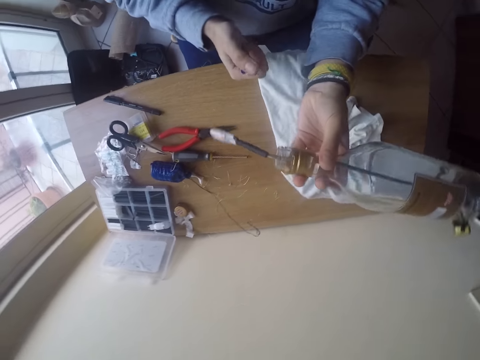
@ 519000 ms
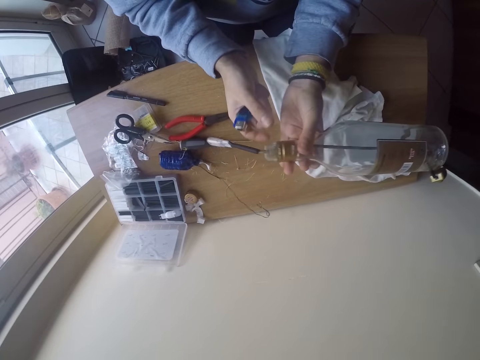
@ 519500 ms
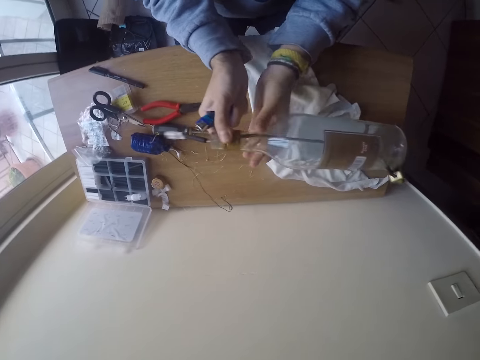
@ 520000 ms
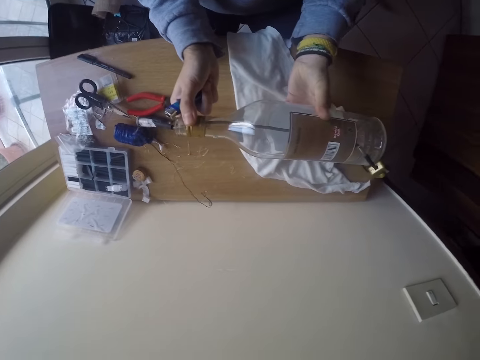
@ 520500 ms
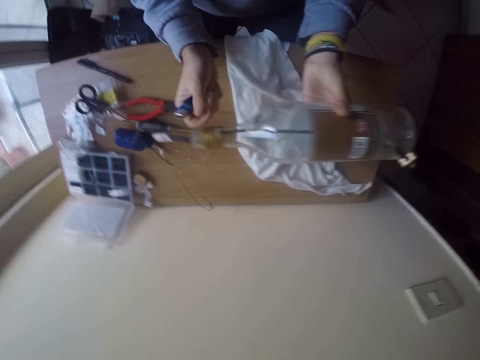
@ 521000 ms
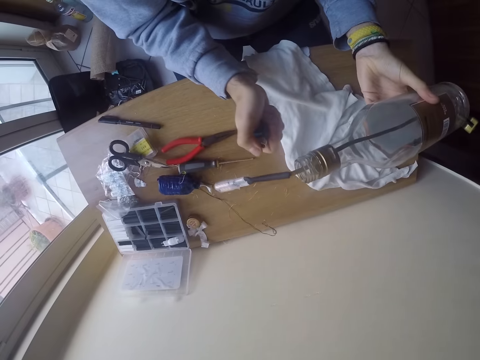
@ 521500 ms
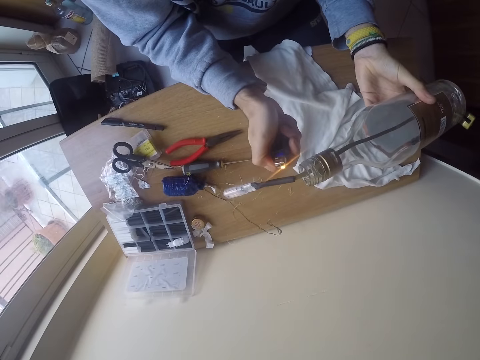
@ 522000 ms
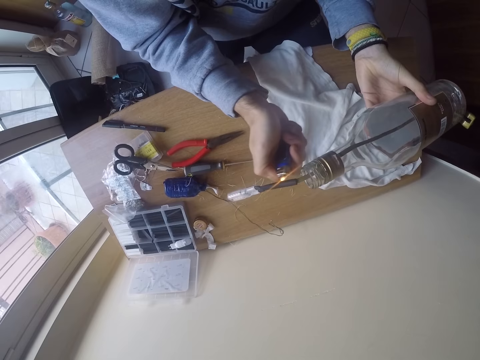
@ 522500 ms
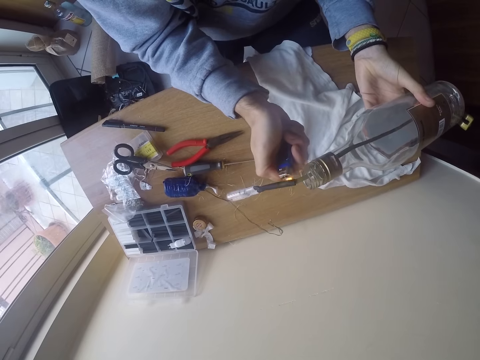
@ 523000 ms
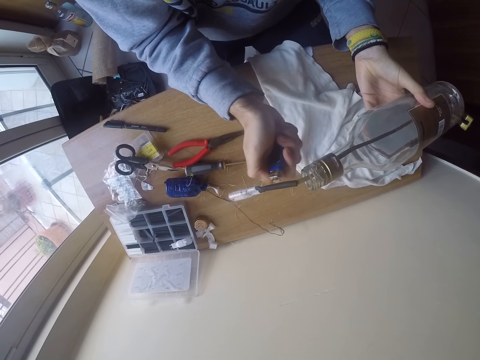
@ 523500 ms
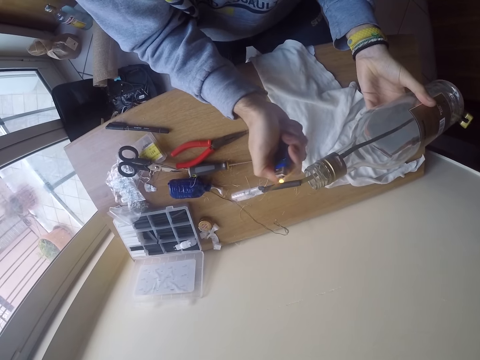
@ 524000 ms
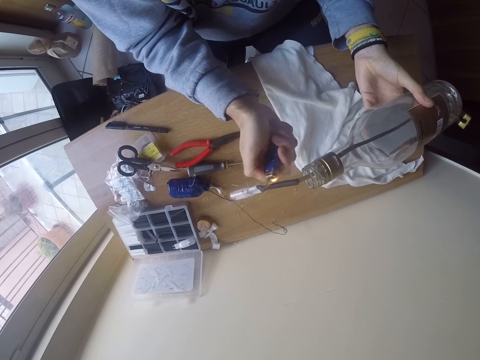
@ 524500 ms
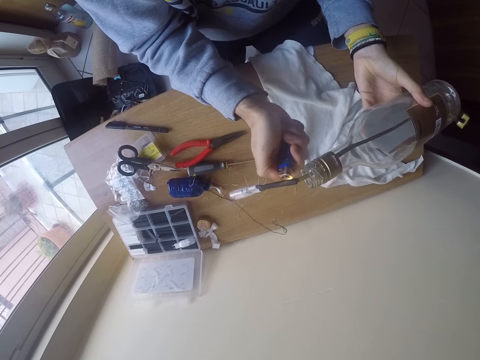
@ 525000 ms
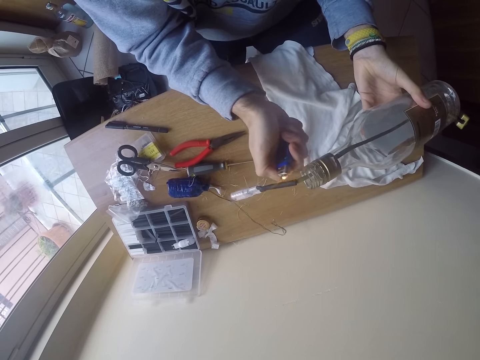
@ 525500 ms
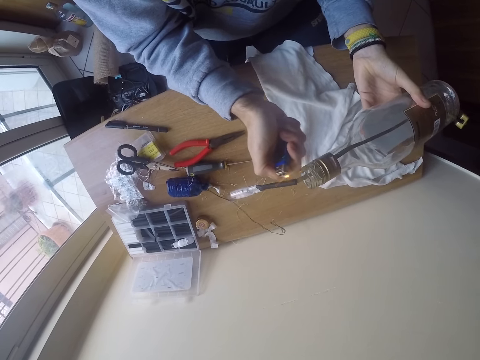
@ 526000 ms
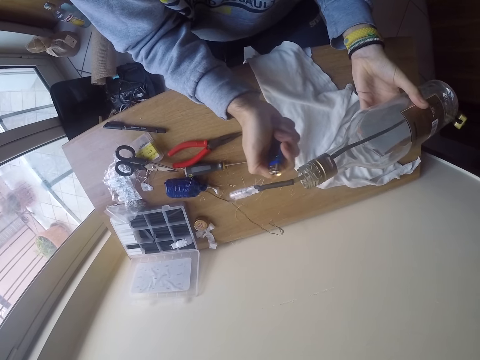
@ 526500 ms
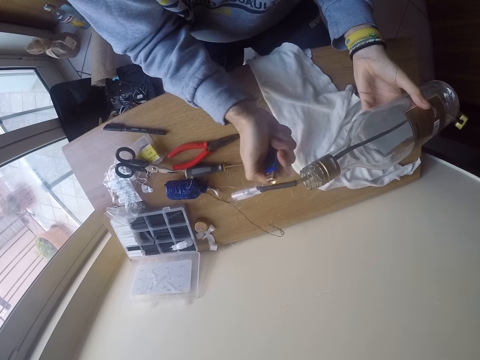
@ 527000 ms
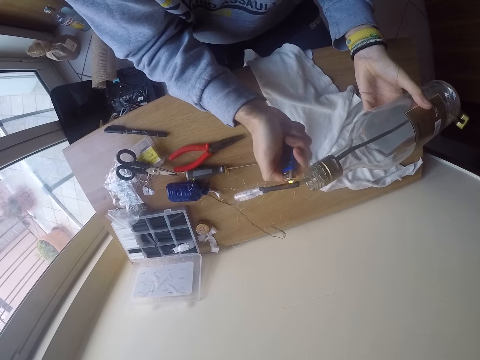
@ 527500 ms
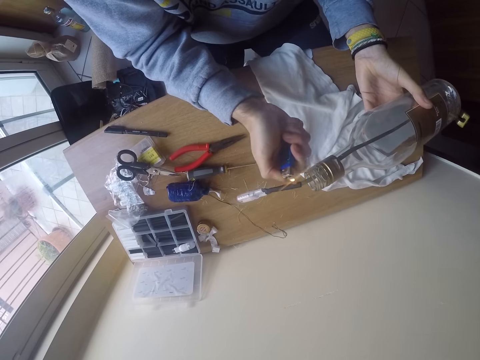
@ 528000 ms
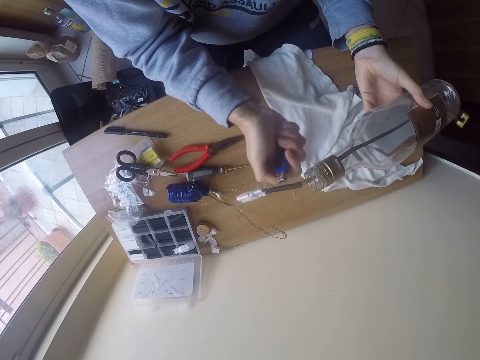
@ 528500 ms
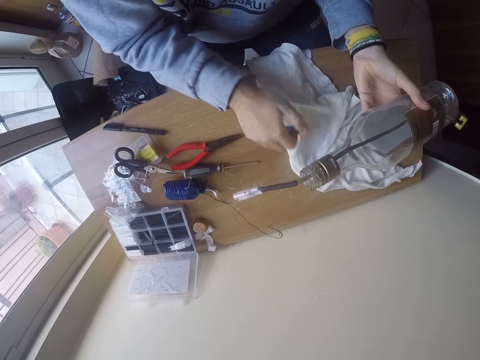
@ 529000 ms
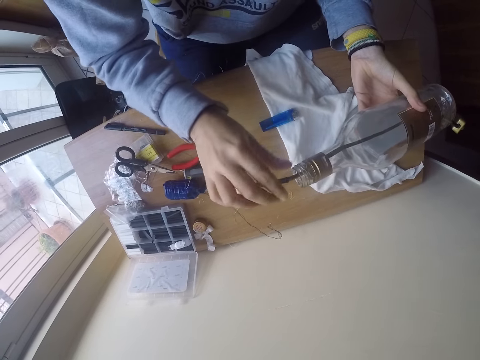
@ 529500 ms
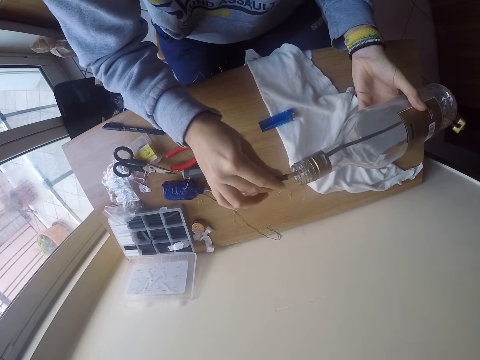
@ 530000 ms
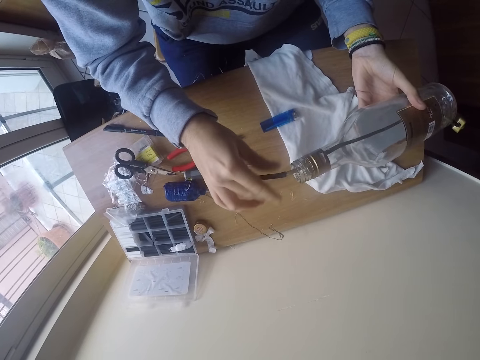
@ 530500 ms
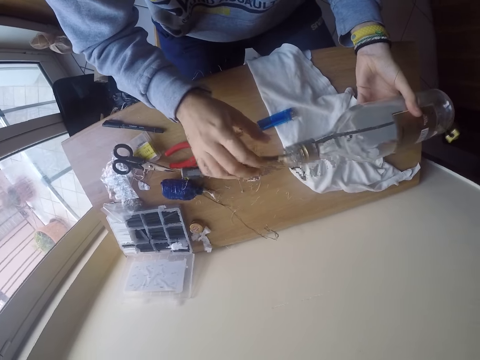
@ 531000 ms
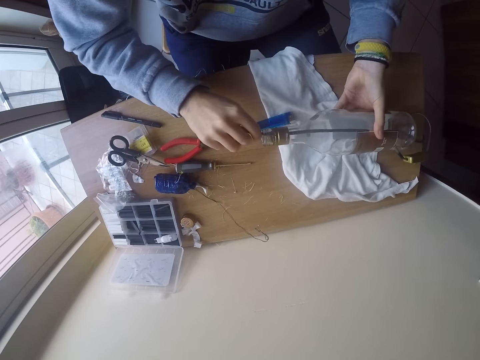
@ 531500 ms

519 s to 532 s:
The camera wearer melts the insulators with the lighter in his right hand. He ignites the lighter. He moves the lighter on the wire. He drops the lighter on the table with his right hand. He joins the connectors with the insulator with both hands. He places a bottle on the table.

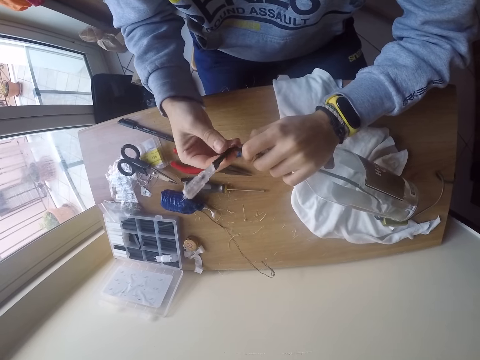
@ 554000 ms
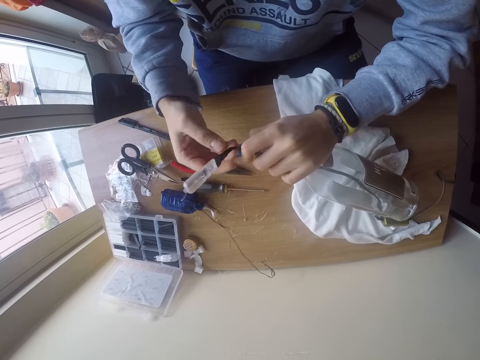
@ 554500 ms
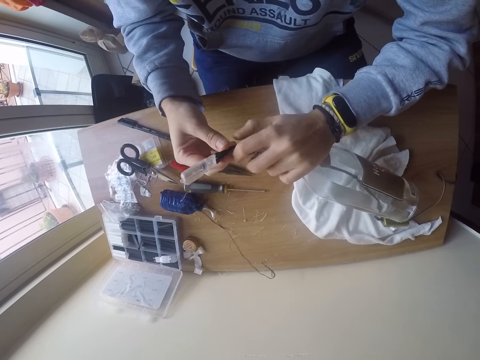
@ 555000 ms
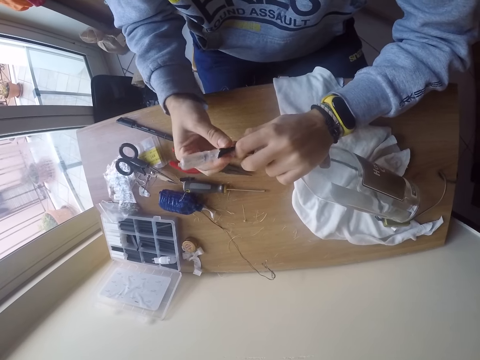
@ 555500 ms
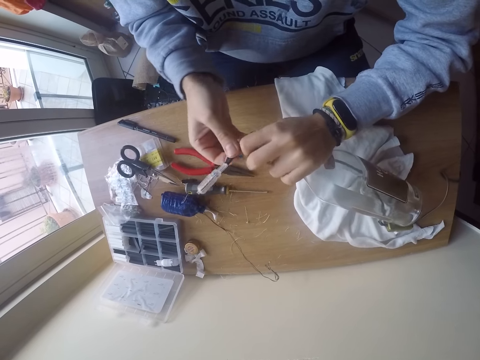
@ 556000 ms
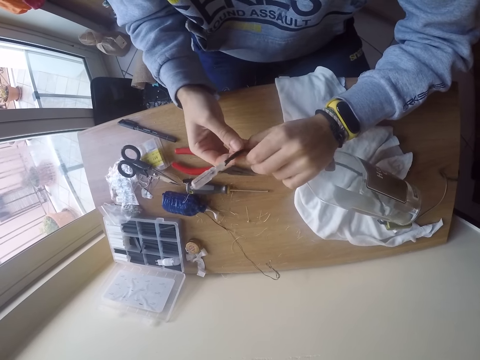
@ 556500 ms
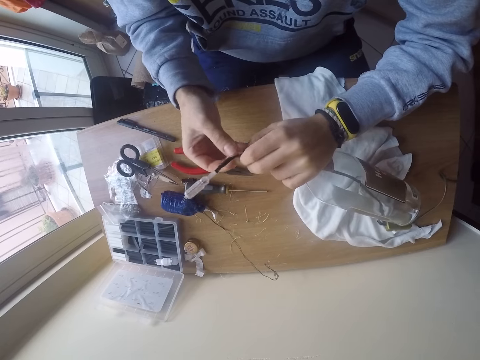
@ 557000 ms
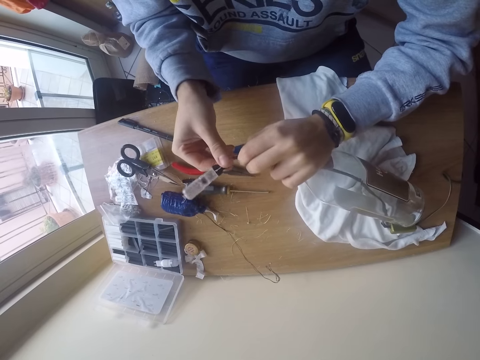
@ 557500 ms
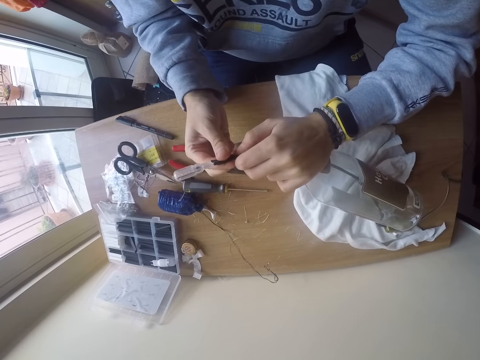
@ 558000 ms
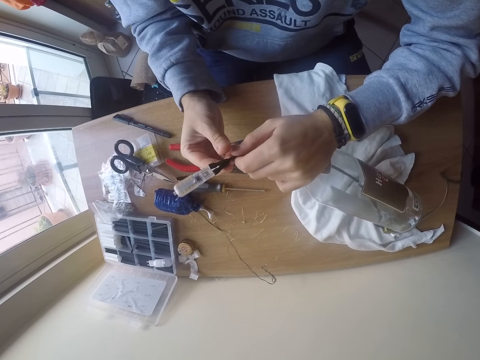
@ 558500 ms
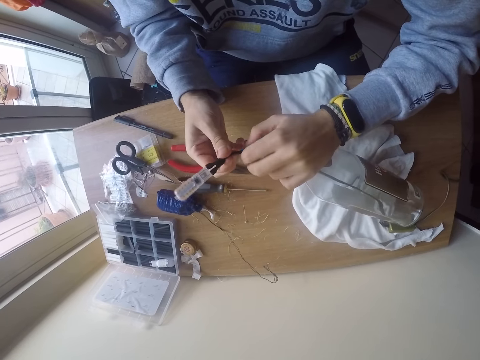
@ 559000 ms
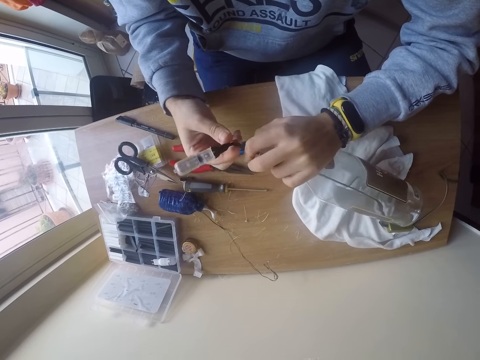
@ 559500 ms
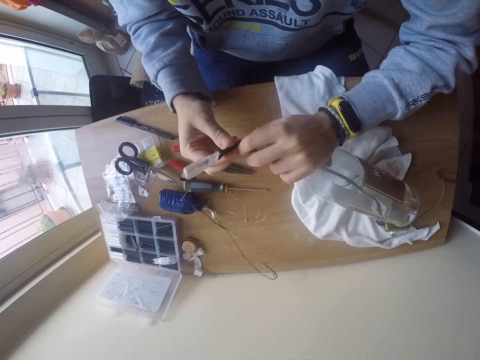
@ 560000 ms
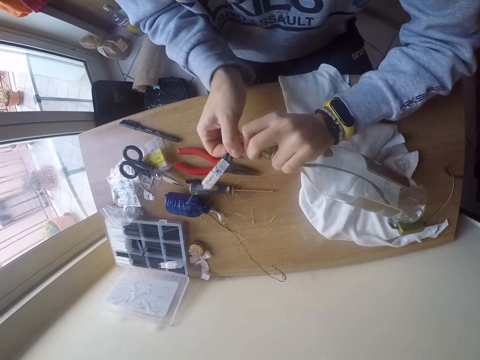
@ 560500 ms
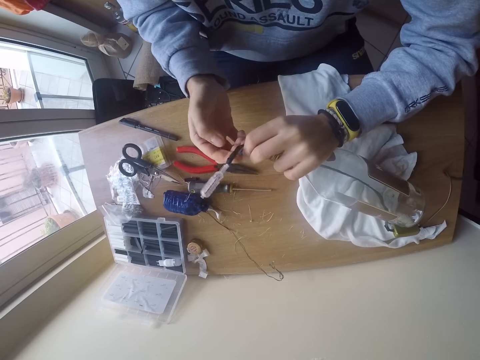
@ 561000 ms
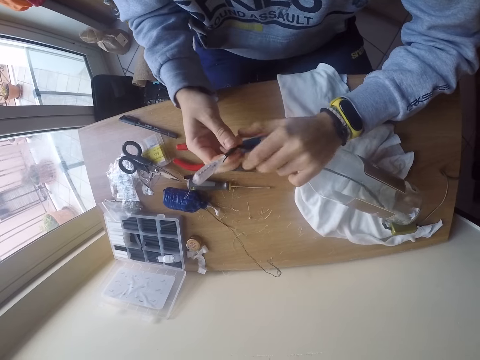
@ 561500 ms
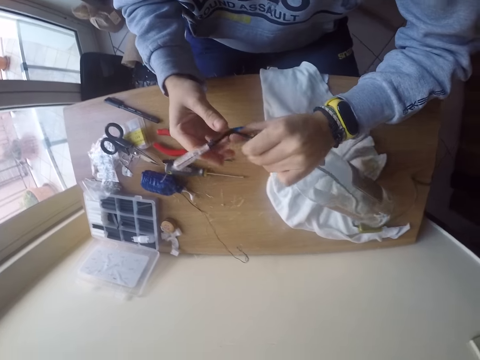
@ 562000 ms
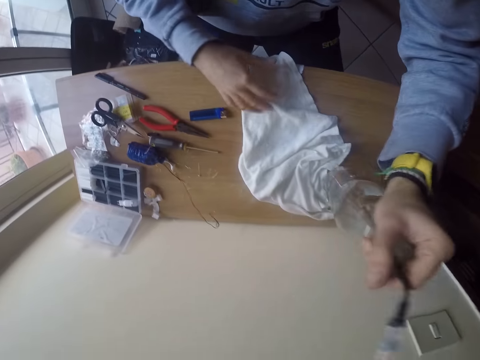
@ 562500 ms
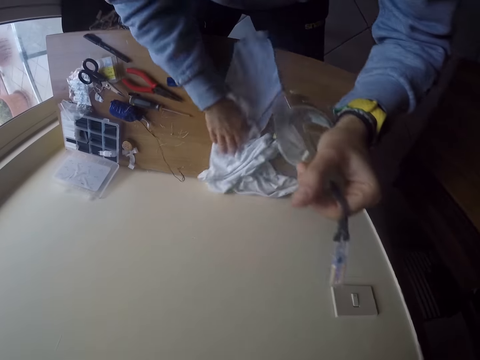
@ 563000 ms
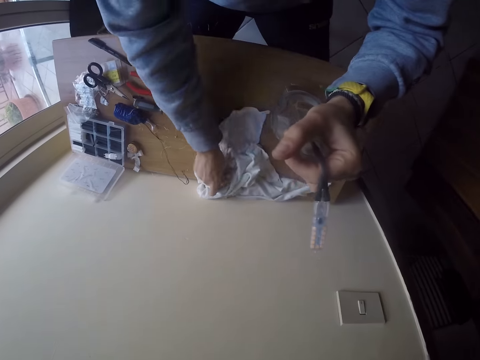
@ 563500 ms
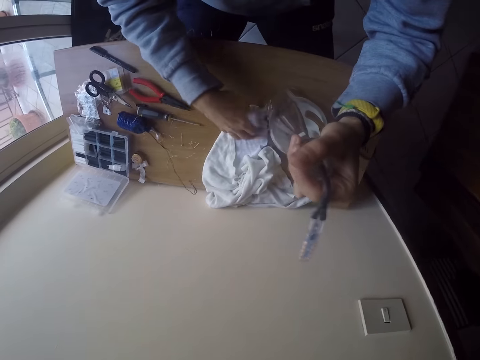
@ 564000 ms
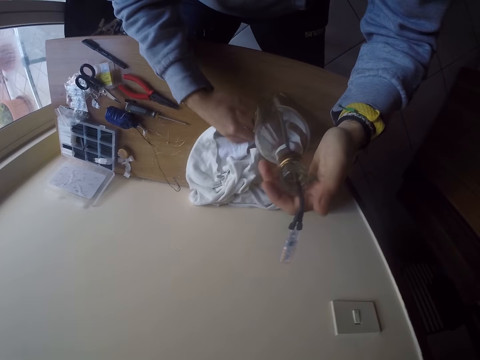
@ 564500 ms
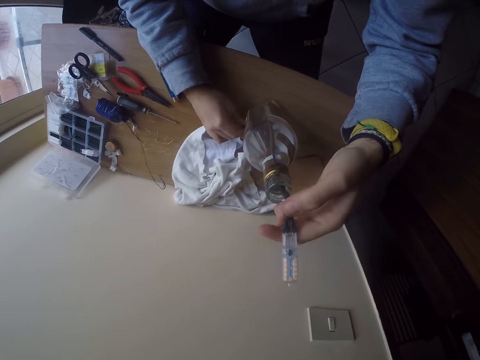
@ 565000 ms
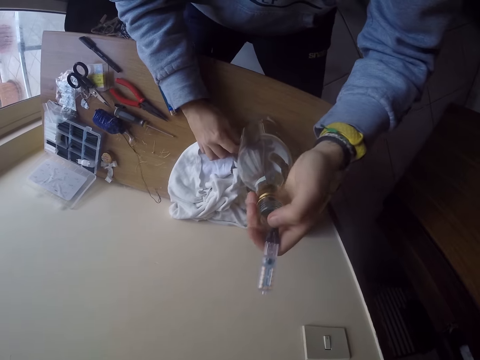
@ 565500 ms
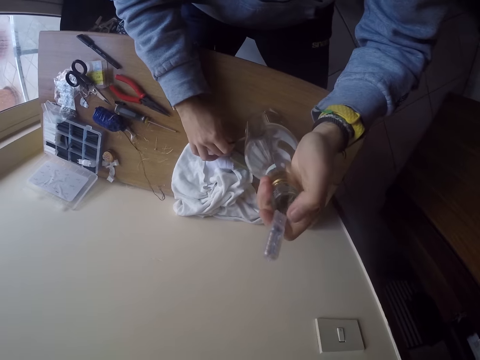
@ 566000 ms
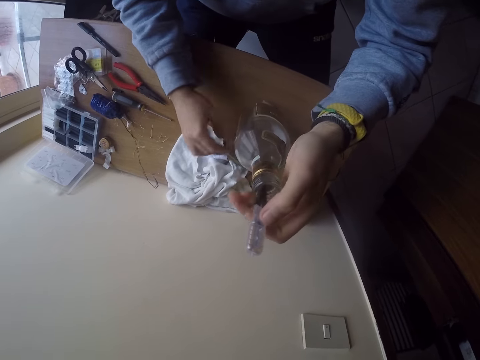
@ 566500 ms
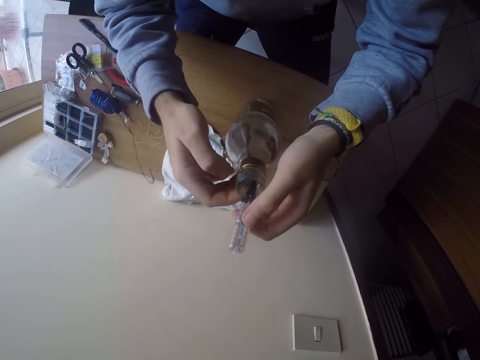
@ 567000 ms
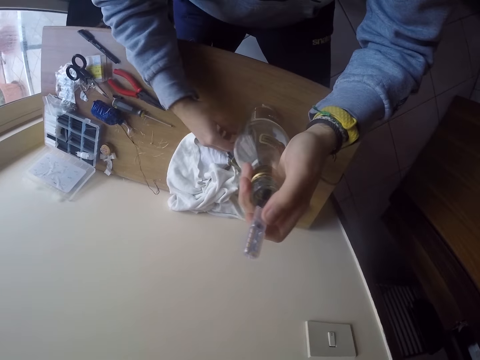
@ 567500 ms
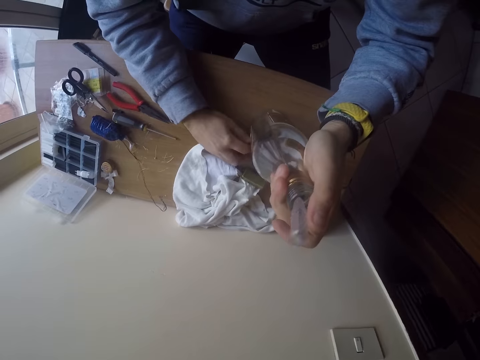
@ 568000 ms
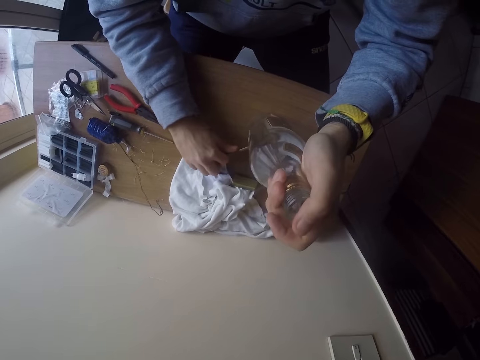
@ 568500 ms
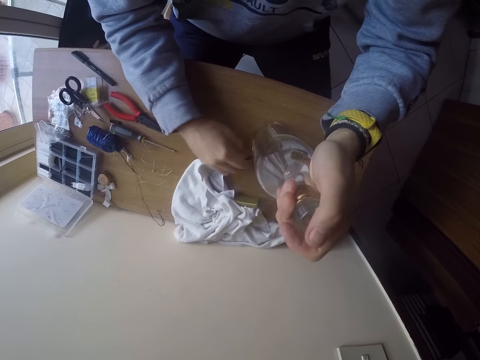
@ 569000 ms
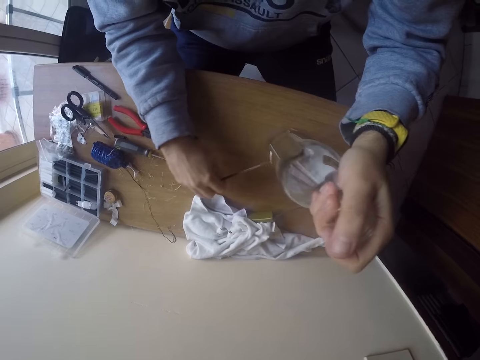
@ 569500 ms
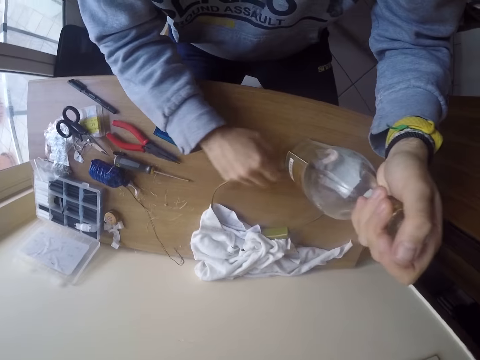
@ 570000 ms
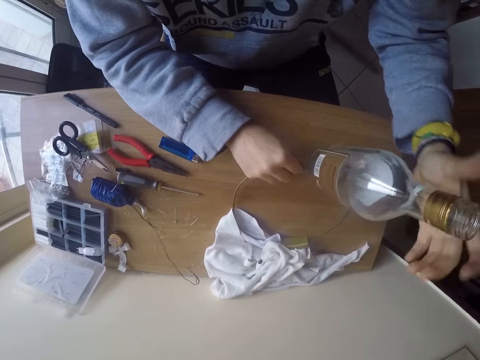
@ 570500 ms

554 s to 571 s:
The camera wearer twists the filament with both hands. He twists the filament with both hands again. He bends the filament with both hands. He stands a bottle with his left hand. He shifts a white cloth on the table with his right hand. He touches the cloth in the table. He puts the bottle on the table with his left hand. He holds the filament at the top of the bottle with his left hand. He pulls an electric cable at the bottom of the bottle with his right hand. He holds the filament at the top of the bottle with his left hand. He pulls the cable at the bottom of the bottle with his right hand.
